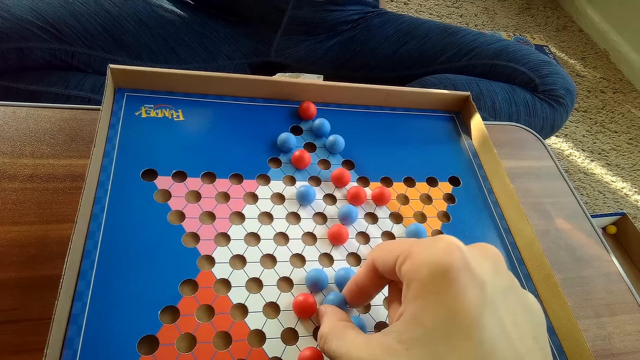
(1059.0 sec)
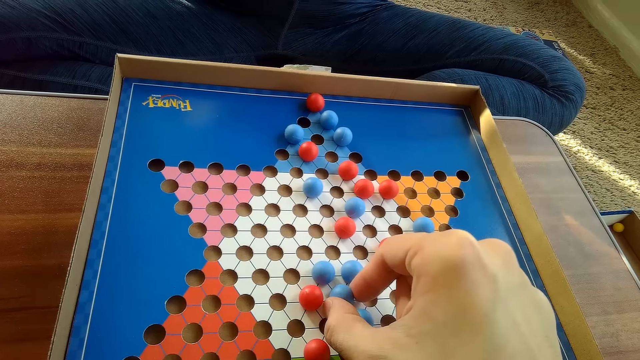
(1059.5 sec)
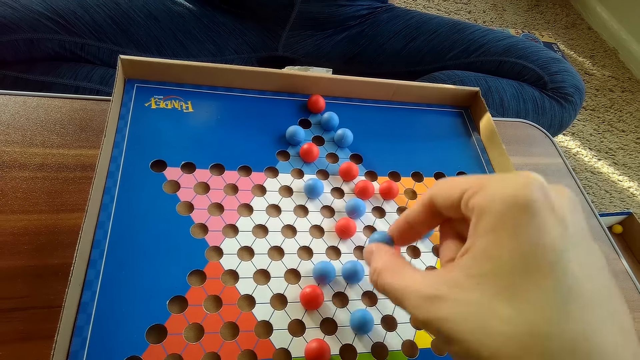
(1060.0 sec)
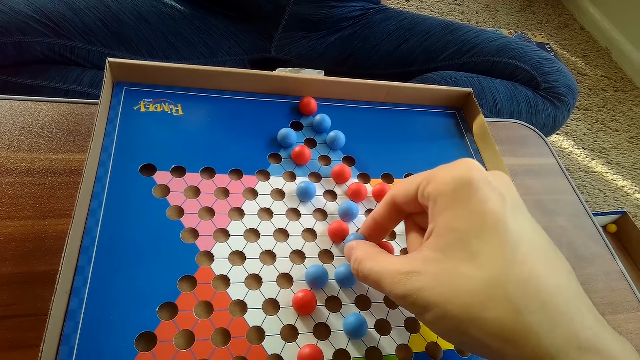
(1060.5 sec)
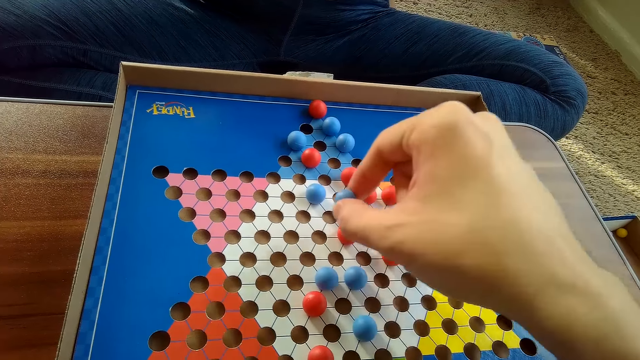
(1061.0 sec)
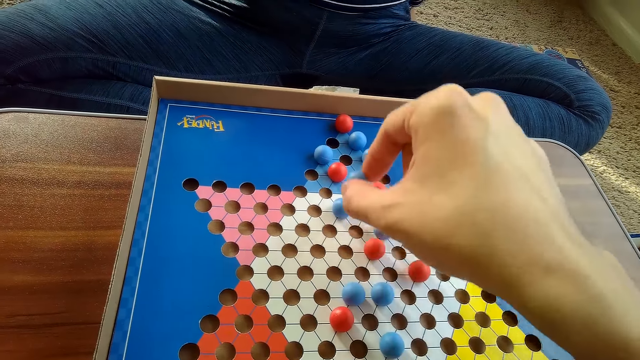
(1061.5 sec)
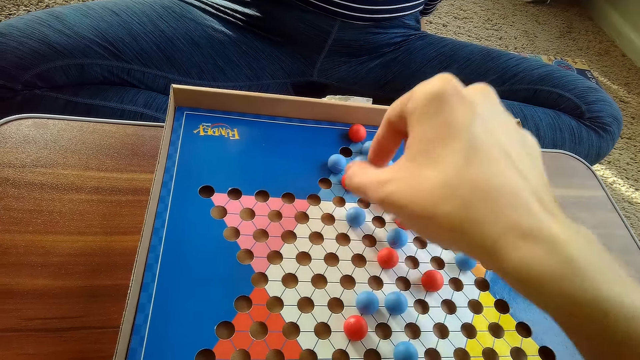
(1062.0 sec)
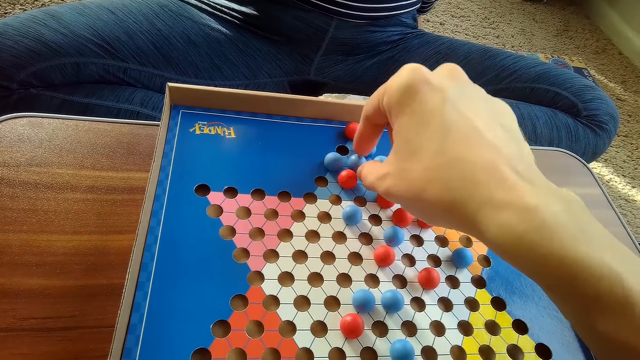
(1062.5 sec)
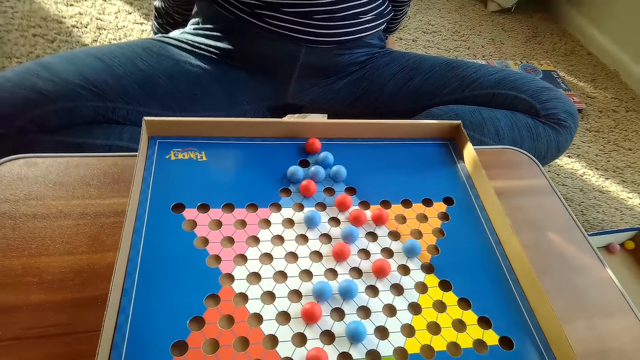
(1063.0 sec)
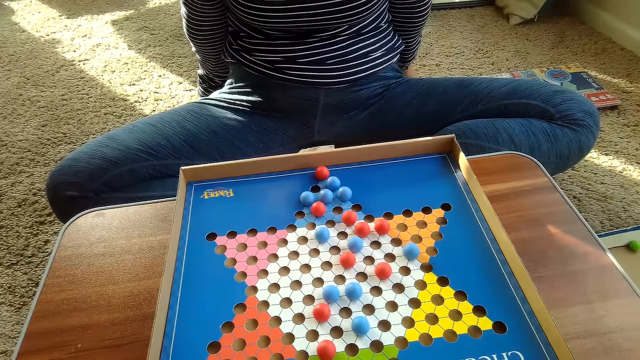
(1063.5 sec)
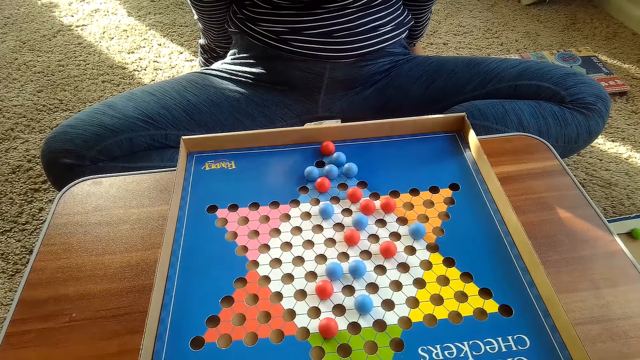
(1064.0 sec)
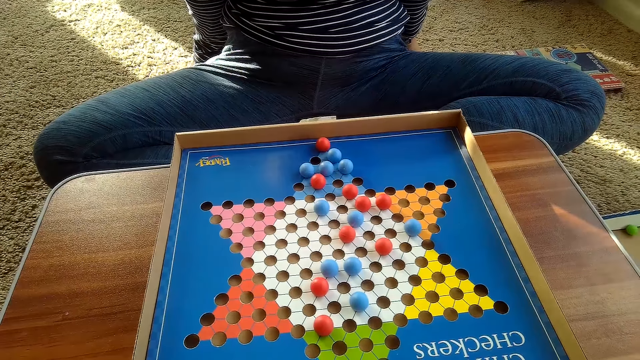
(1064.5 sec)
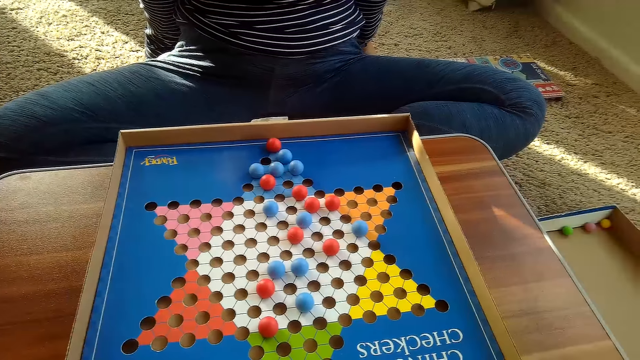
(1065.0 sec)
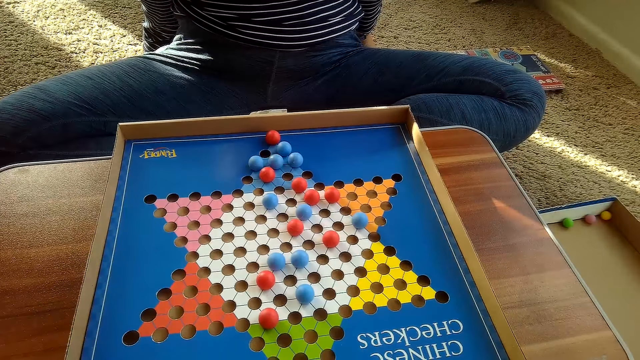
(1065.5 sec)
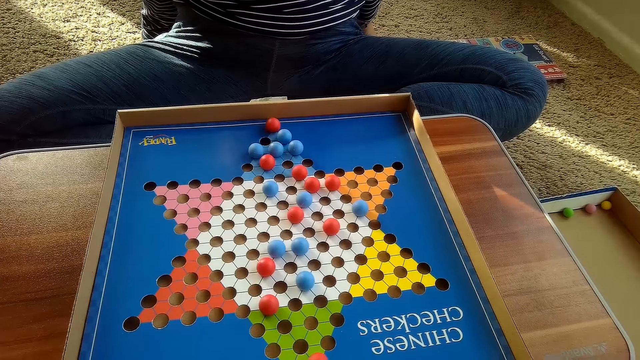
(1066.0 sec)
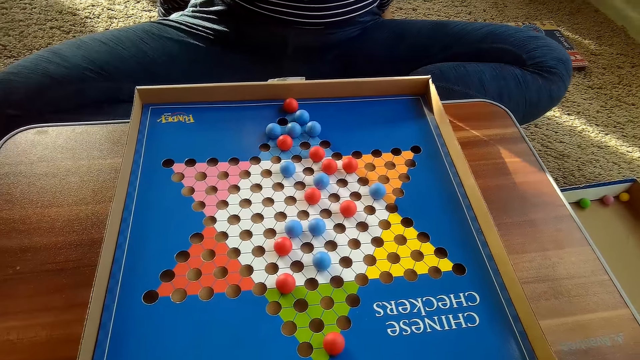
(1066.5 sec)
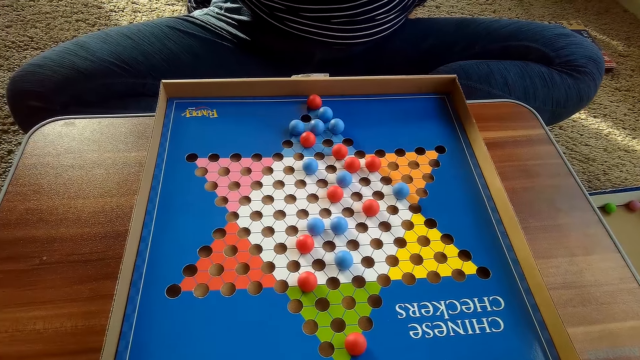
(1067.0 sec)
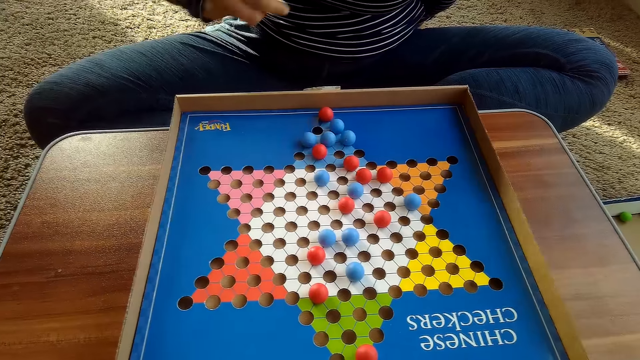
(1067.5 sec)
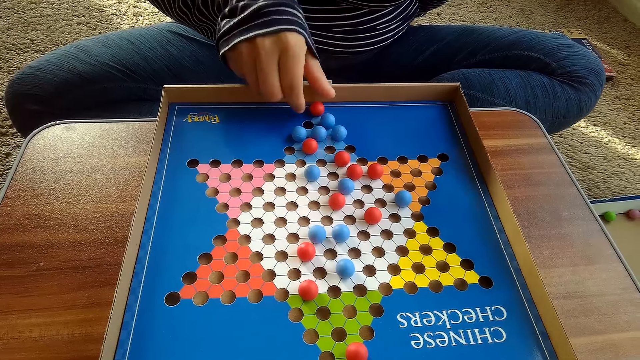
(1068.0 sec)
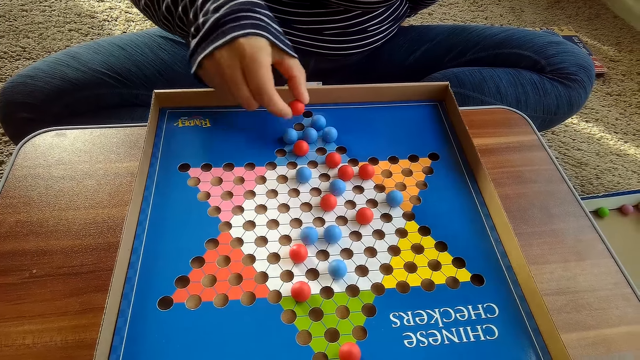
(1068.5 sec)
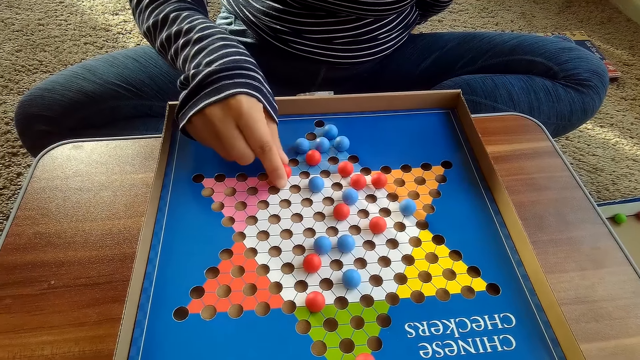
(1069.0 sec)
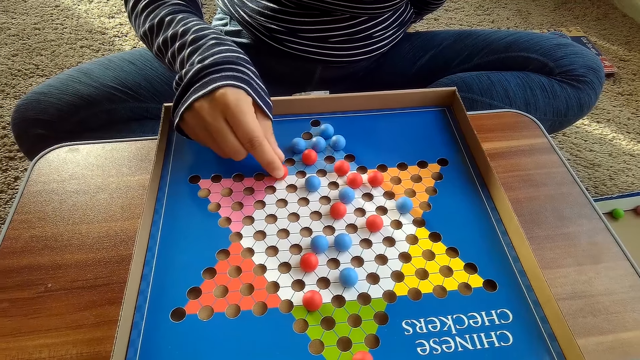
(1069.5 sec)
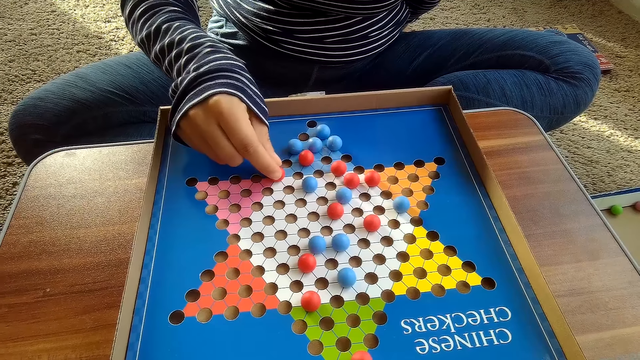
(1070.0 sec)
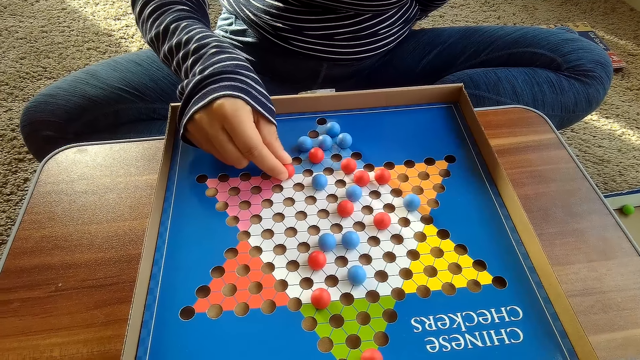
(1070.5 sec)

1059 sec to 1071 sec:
A woman moves another red Chinese checkers ball on the Chinese checker board with her right hand.

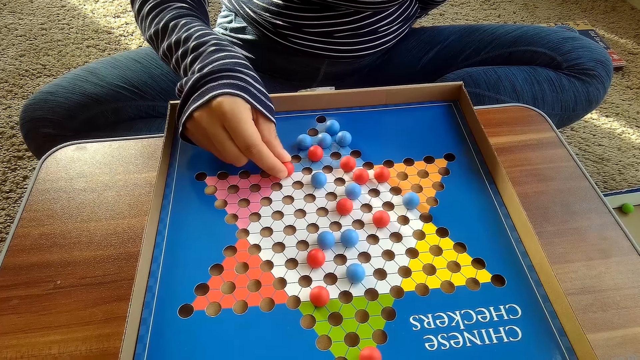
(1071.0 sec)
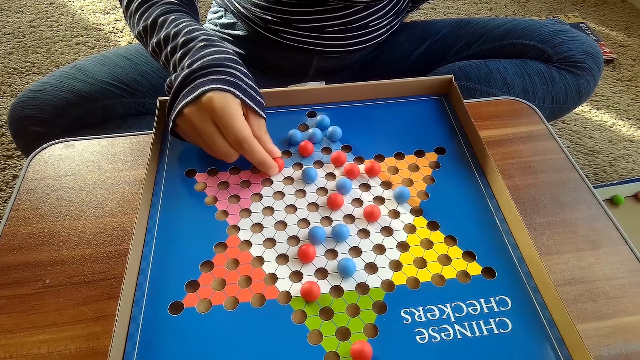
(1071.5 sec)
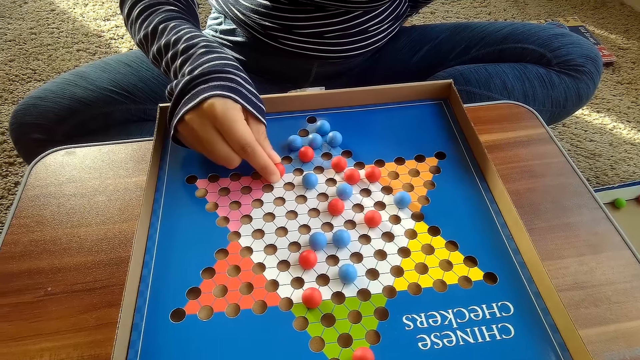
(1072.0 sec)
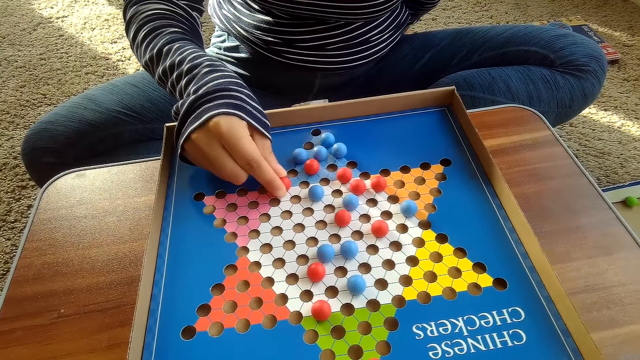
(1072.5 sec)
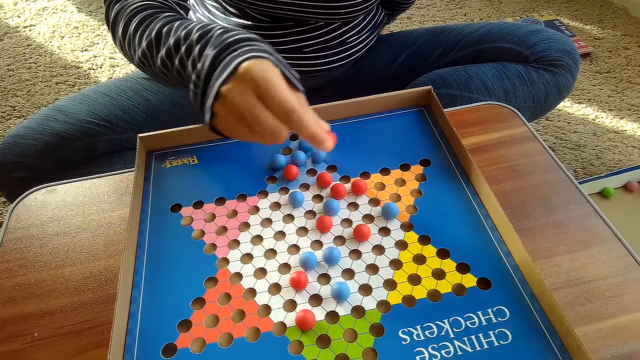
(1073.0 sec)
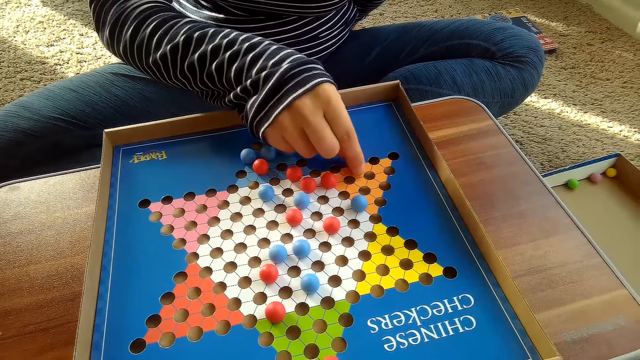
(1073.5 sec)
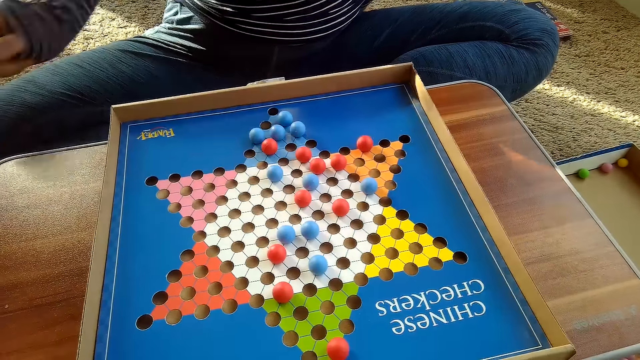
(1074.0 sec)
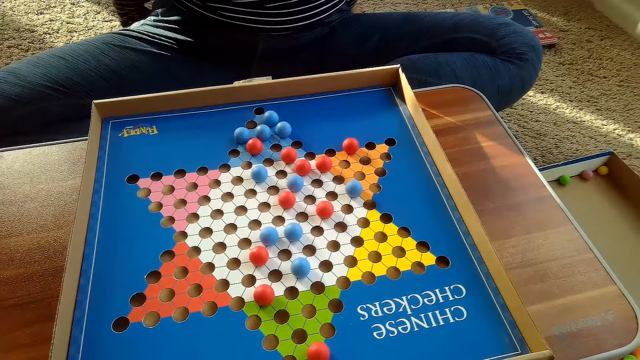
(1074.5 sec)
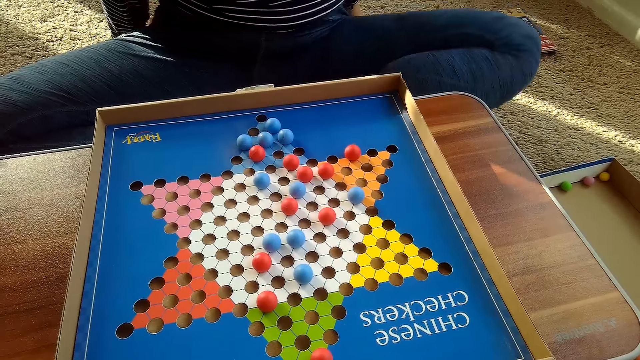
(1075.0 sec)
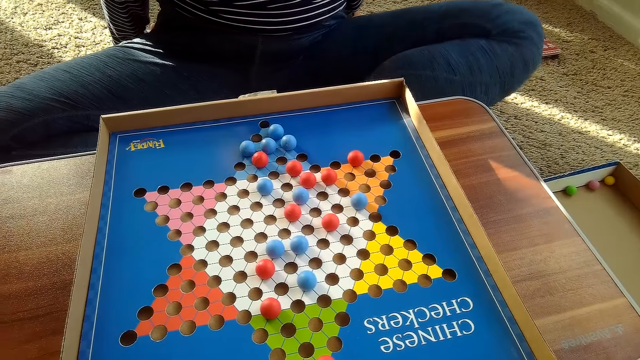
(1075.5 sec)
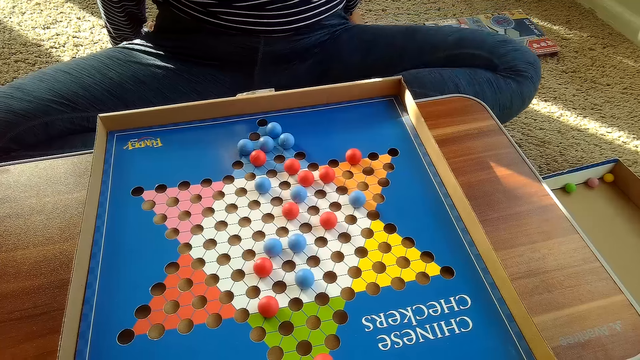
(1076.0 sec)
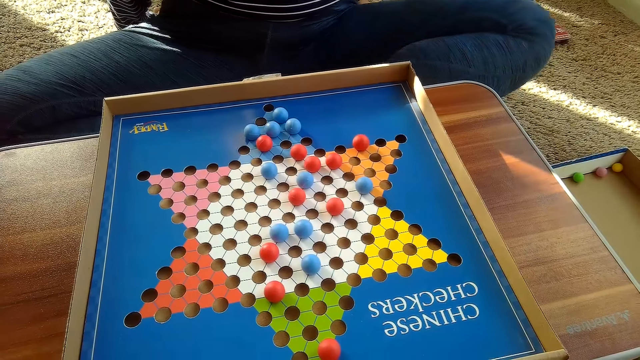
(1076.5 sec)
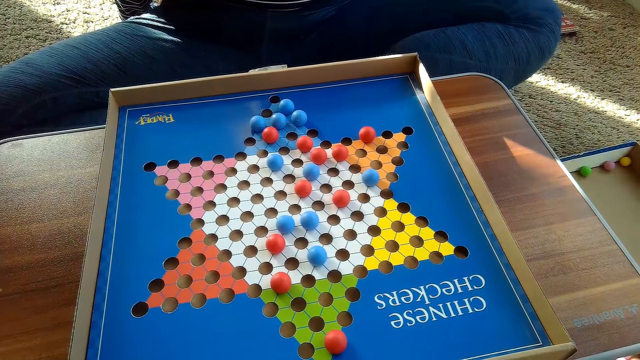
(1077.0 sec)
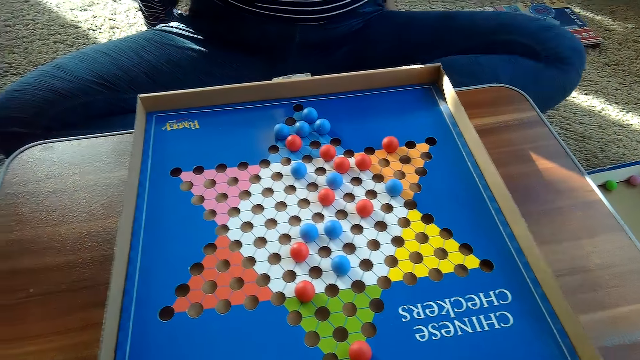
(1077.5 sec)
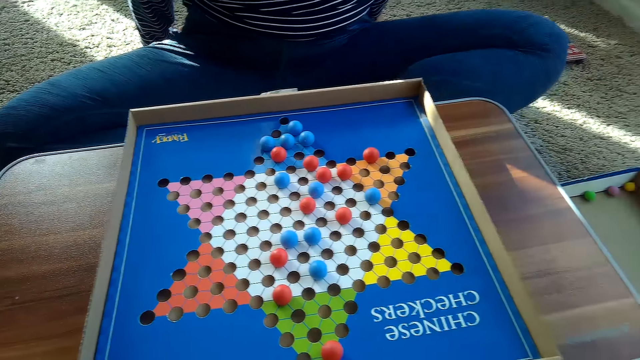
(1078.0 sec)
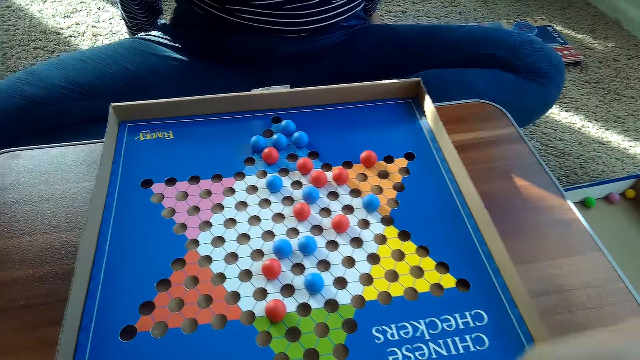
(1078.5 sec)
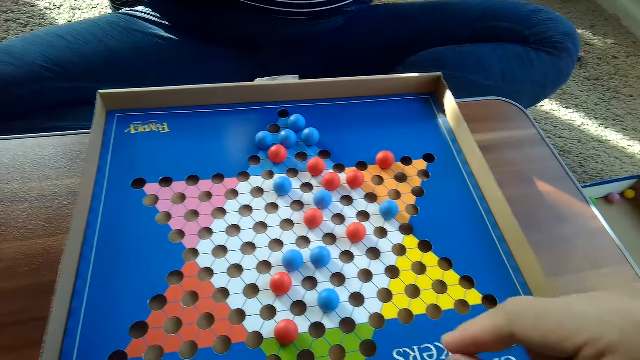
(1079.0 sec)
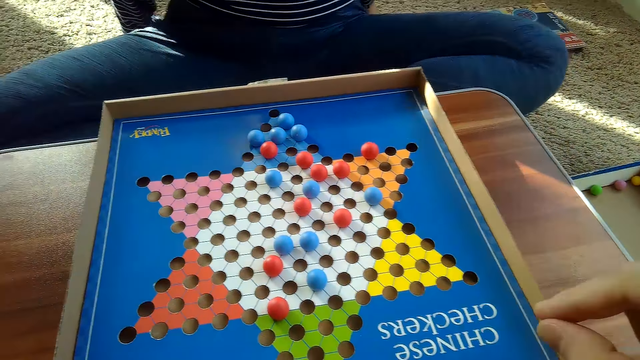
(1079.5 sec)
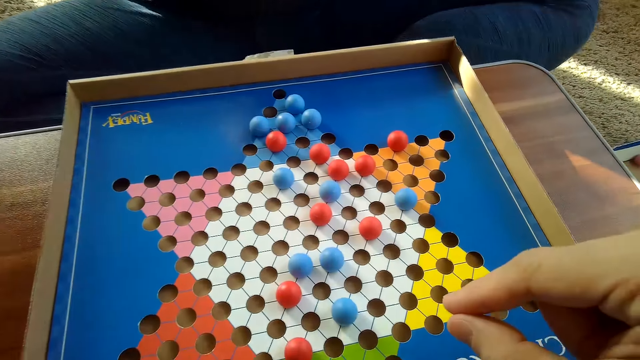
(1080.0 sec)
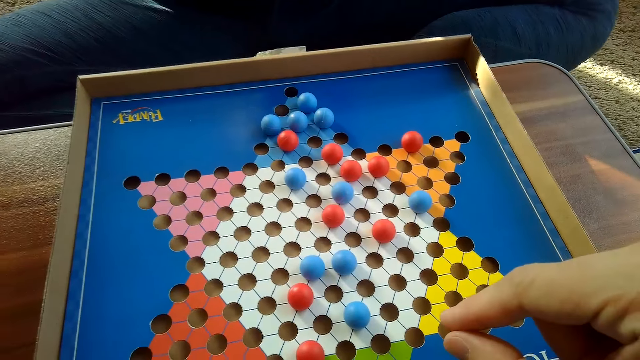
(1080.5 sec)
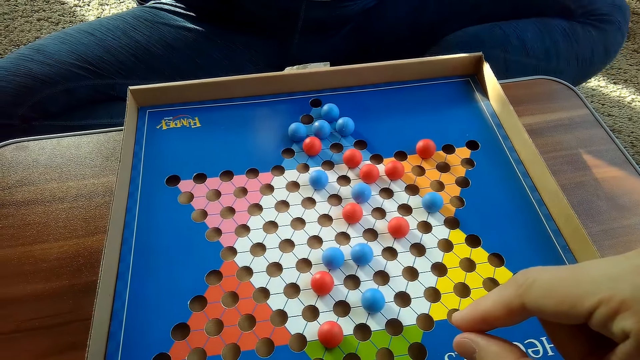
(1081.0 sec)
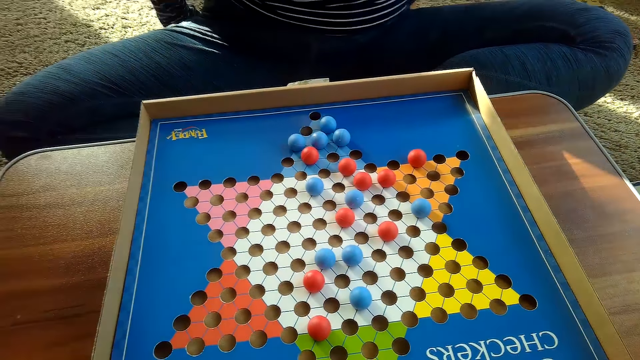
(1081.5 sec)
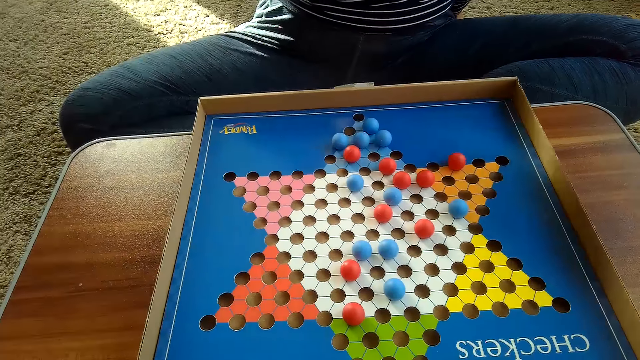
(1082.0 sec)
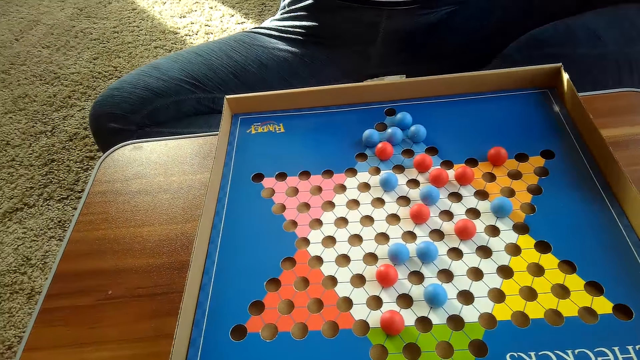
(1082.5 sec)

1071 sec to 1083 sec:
A woman moves the red Chinese checkers ball on the Chinese checker board with her right hand. The woman shakes legs. The camera wearer moves the marble.
